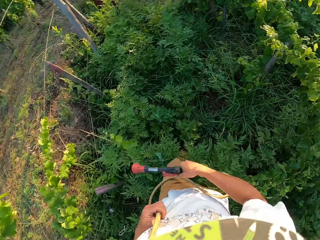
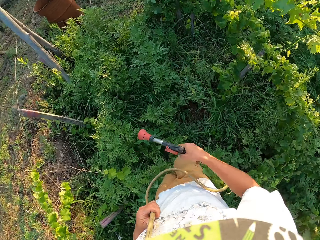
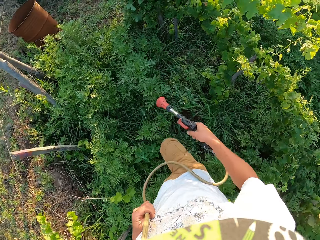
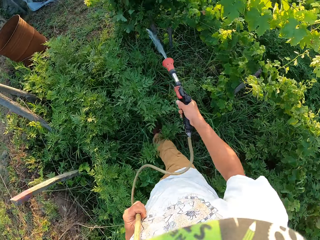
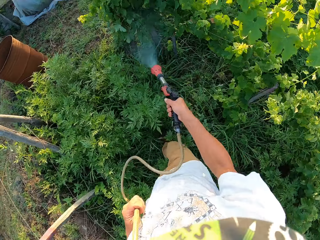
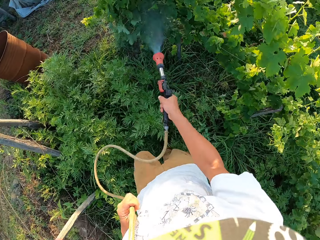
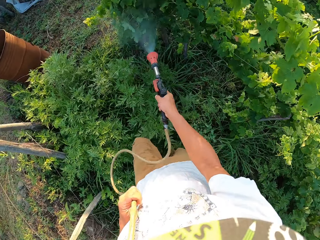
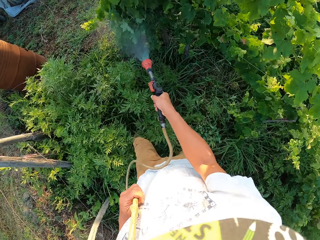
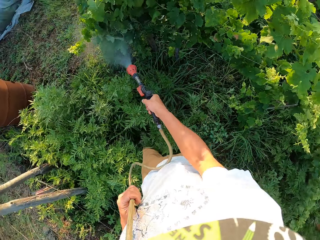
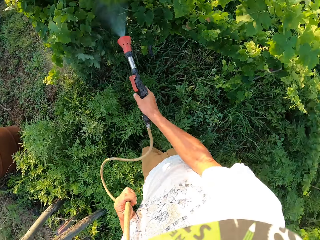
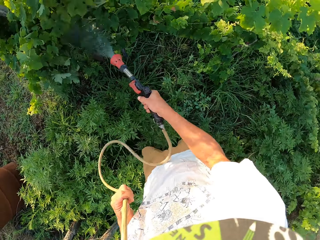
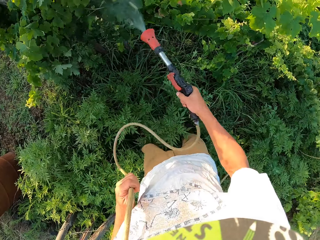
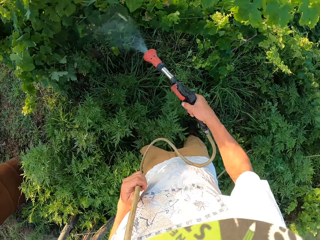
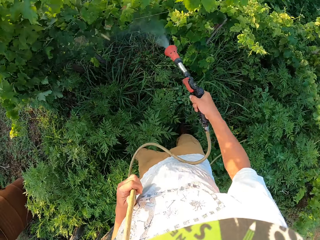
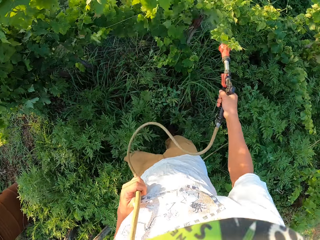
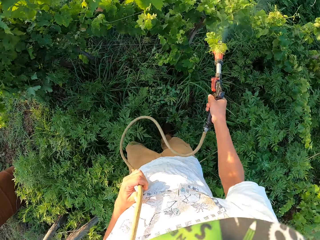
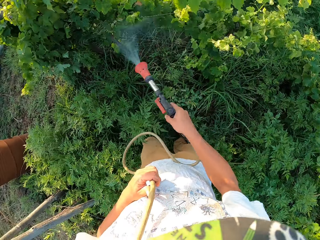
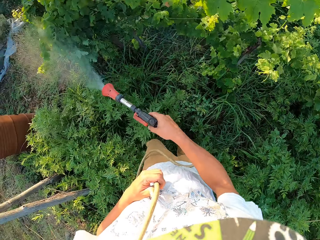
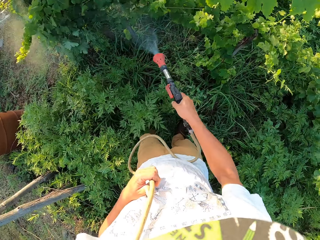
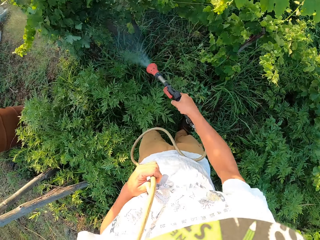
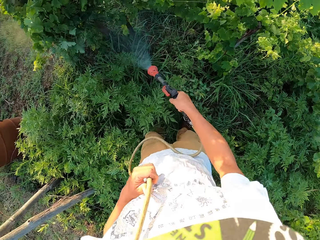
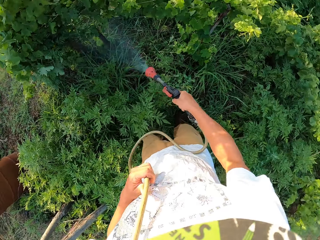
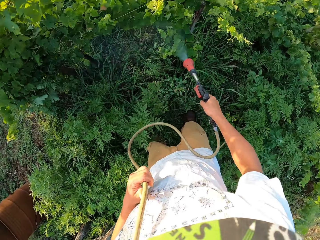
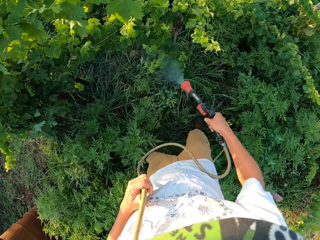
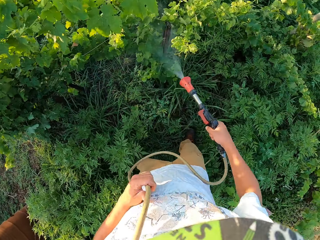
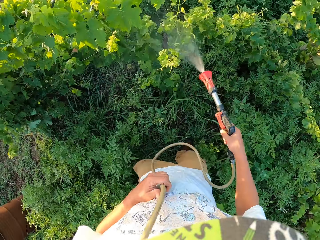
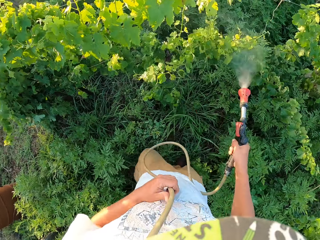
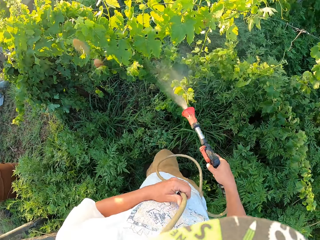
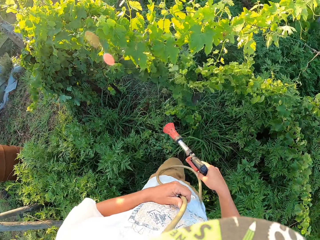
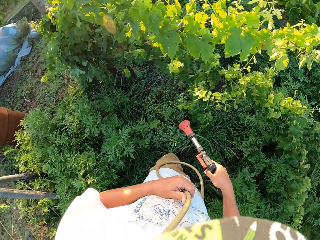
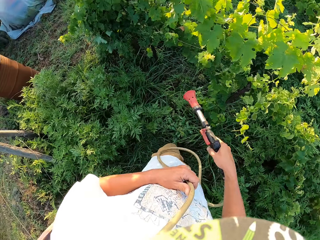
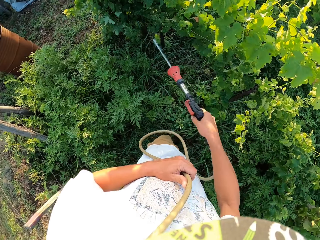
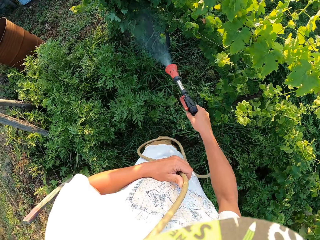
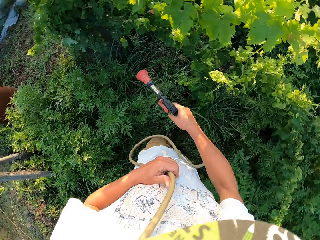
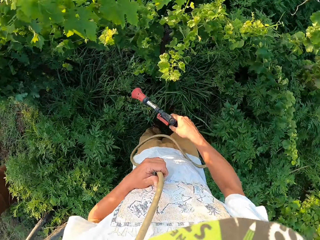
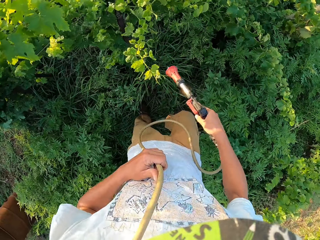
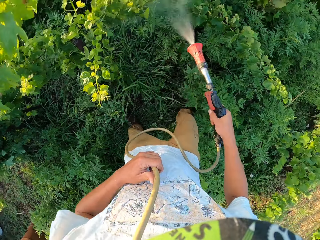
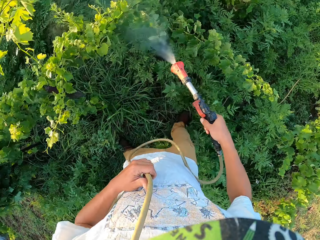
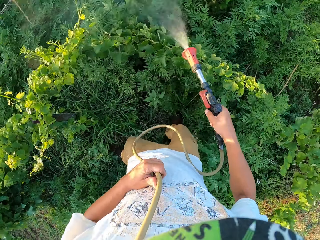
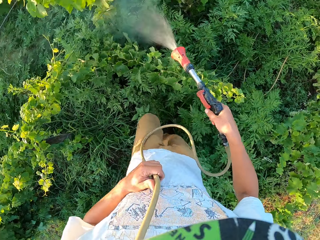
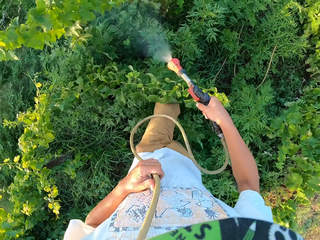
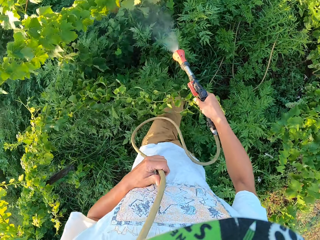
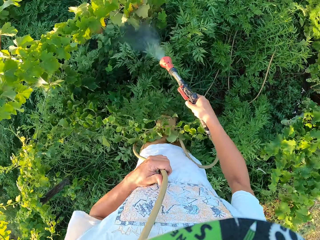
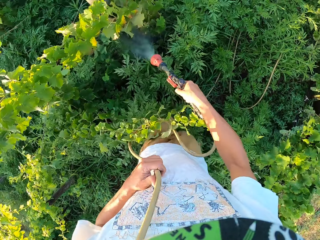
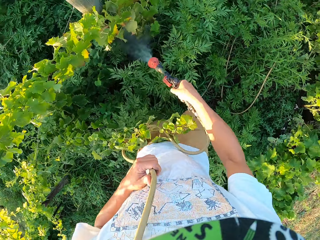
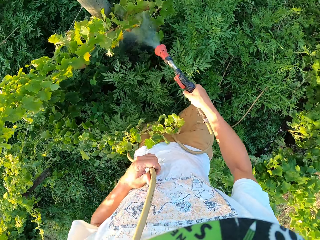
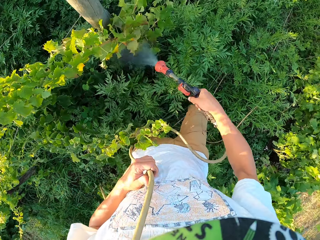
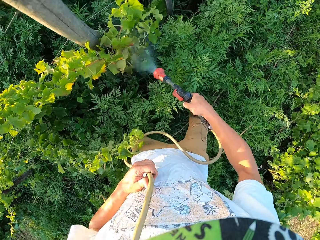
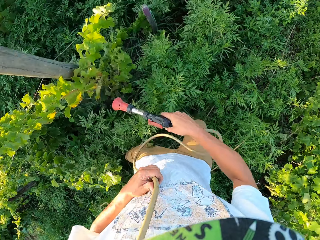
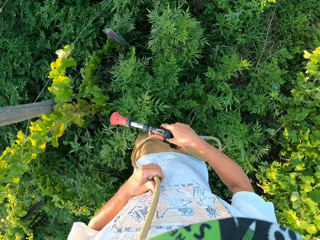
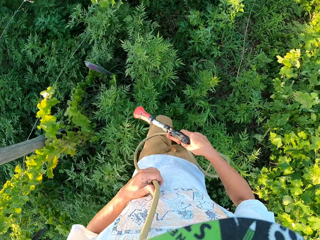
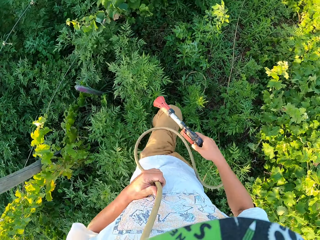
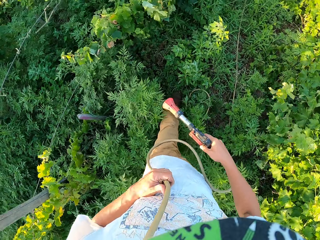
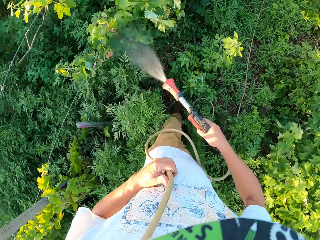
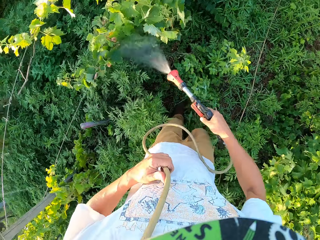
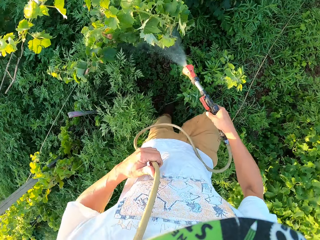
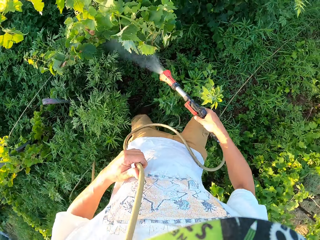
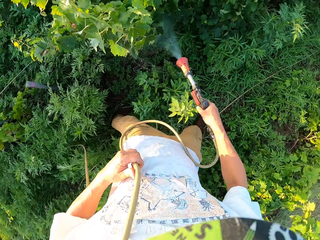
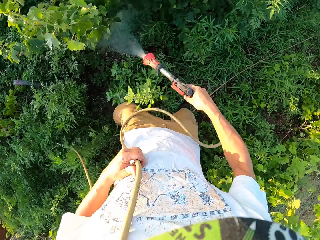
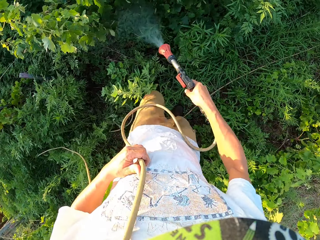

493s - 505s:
The camera wearer turns on the garden hose, sprays the water from the garden hose around the garden and turns off the garden hose. They turn on the garden hose and spray the water from the garden hose around the garden. They turn on the garden hose and turn off the garden hose. They turn on the garden hose and spray the plants with the garden hose.

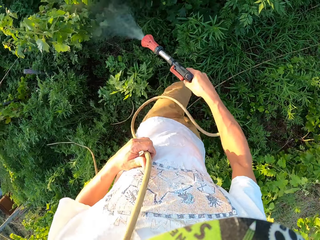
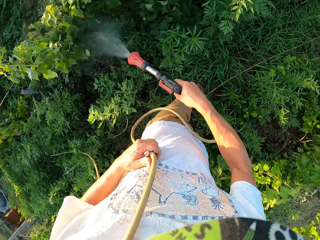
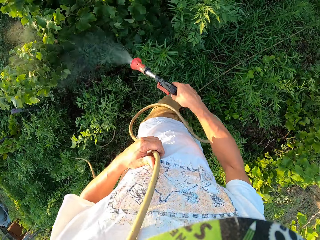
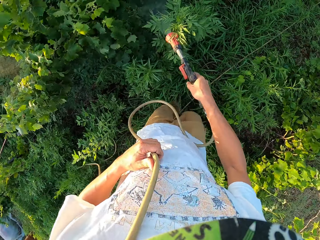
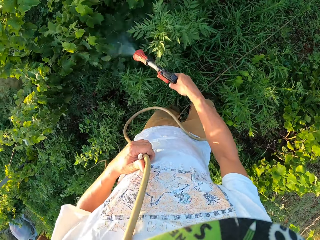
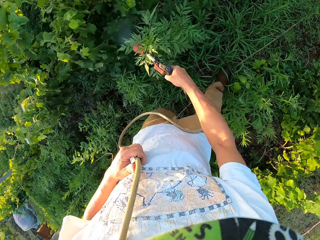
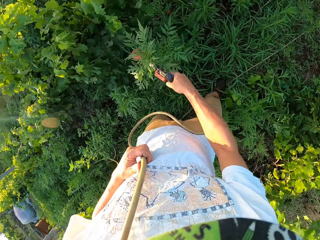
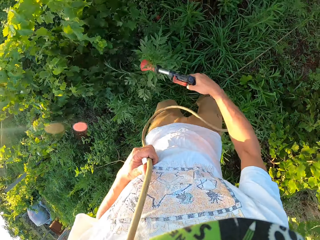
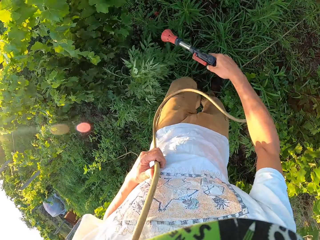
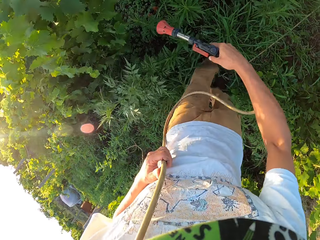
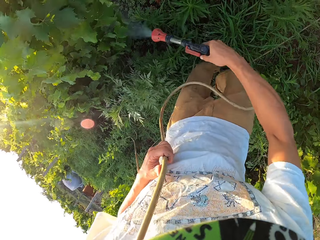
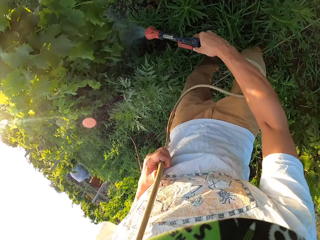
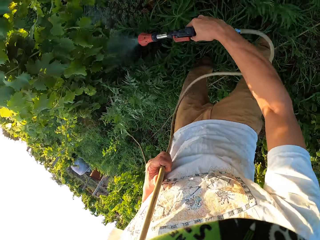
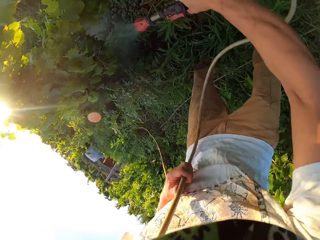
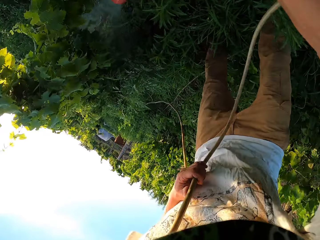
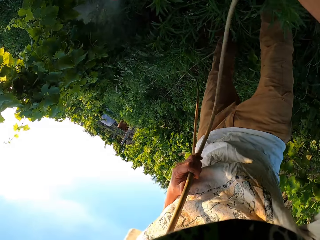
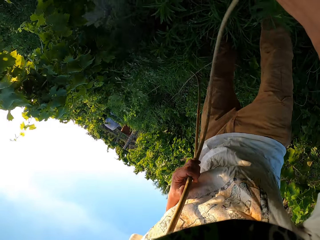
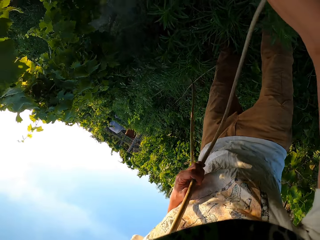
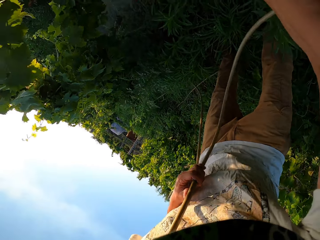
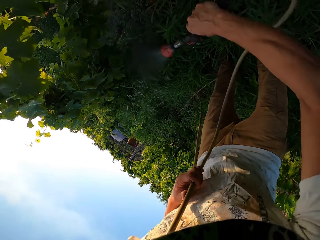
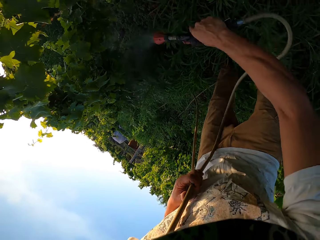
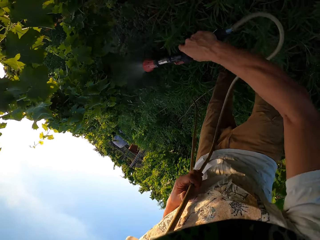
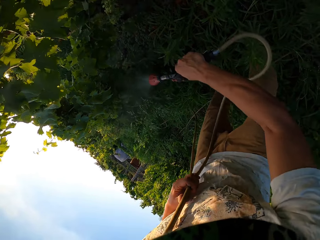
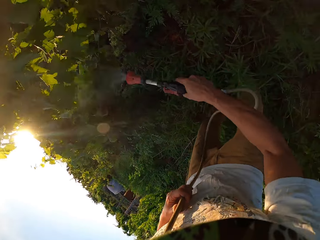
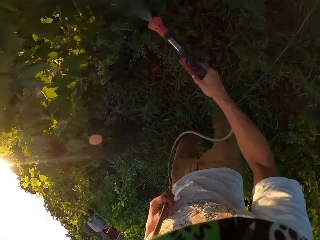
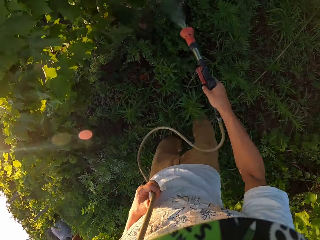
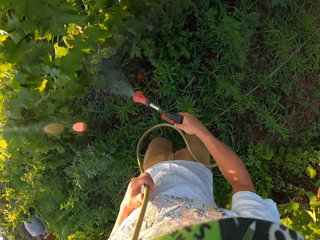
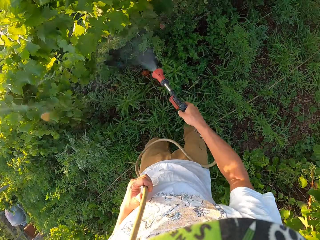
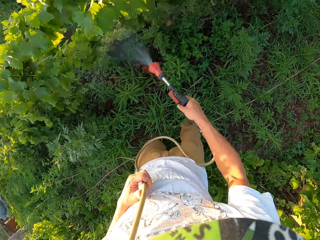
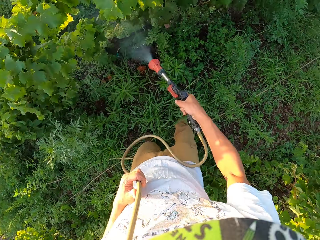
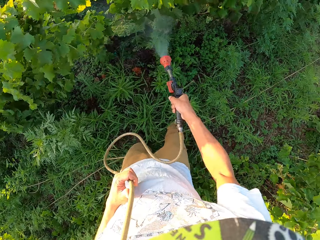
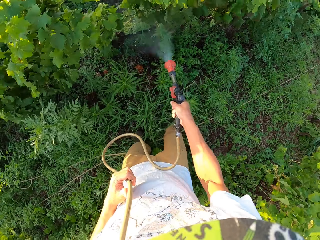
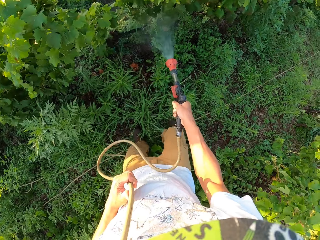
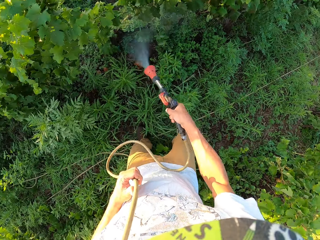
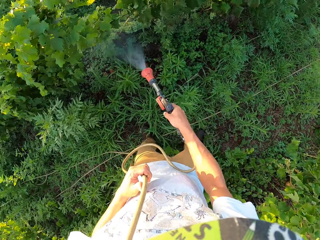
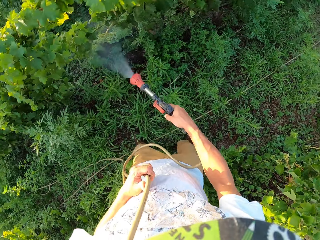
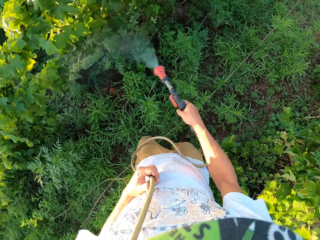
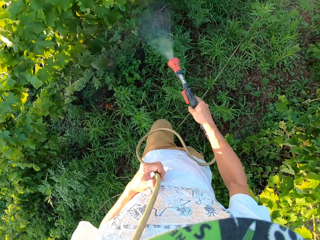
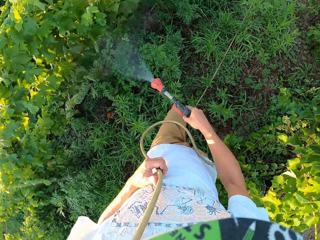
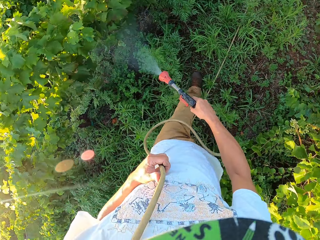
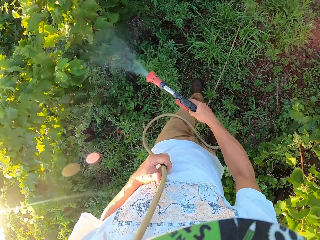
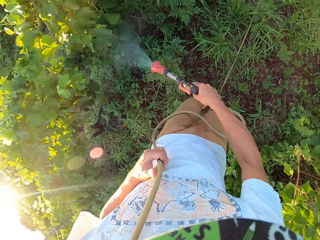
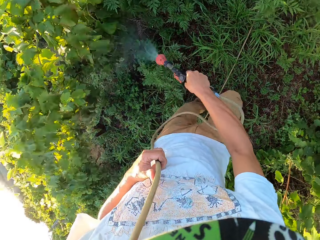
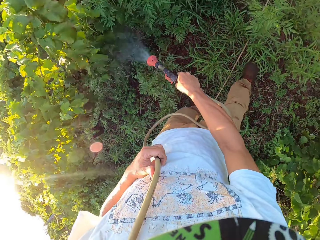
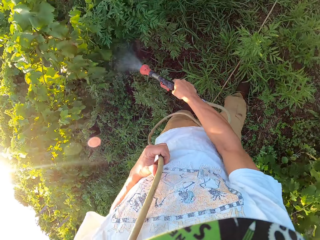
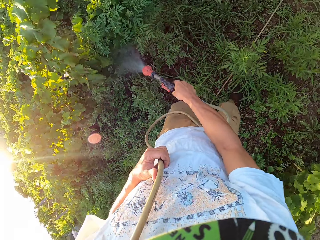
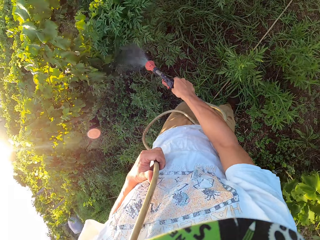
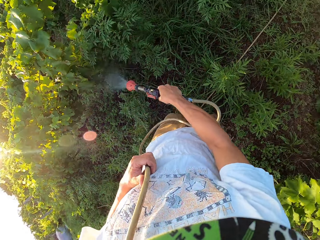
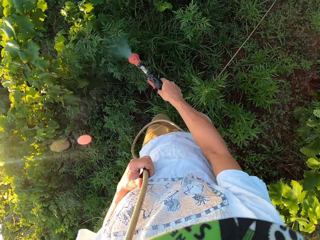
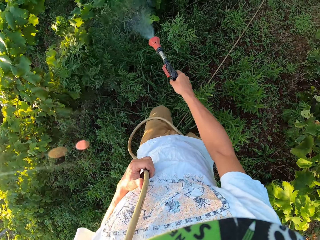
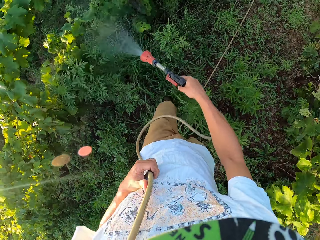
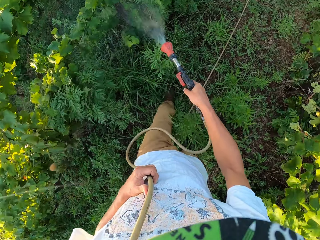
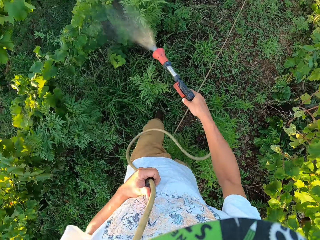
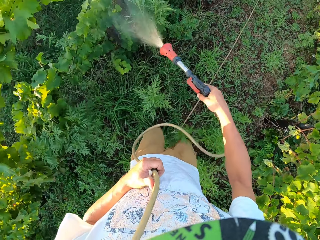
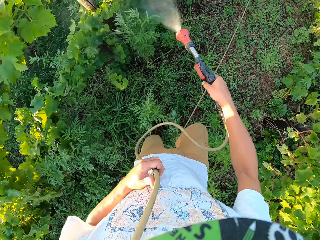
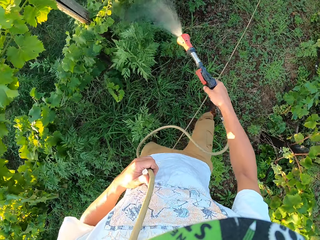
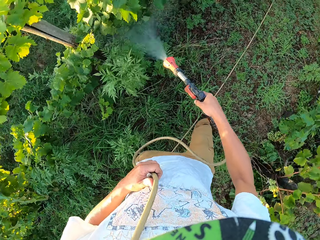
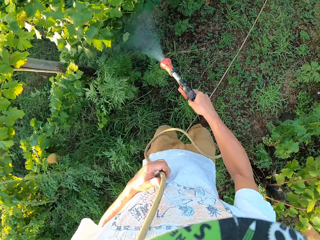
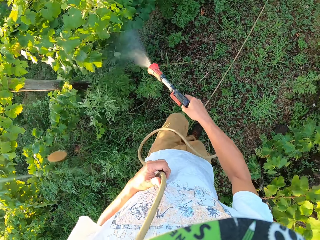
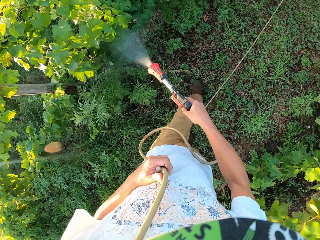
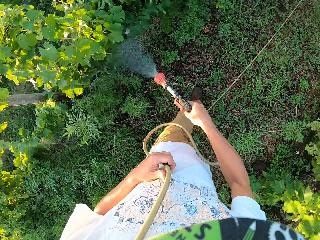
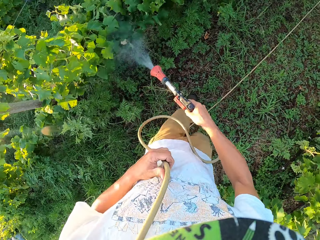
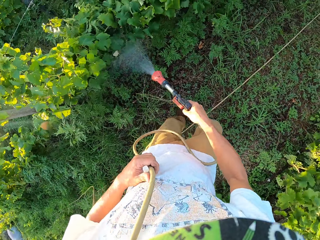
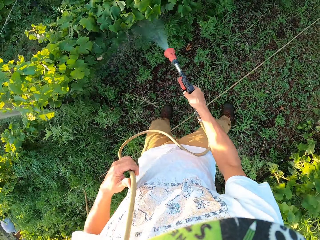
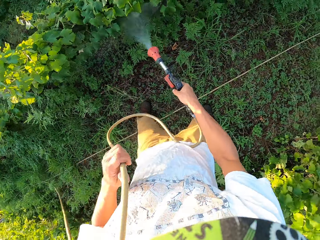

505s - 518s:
The camera wearer turns off the garden hose, turns on the garden hose and sprays the water from the garden hose around the garden.
